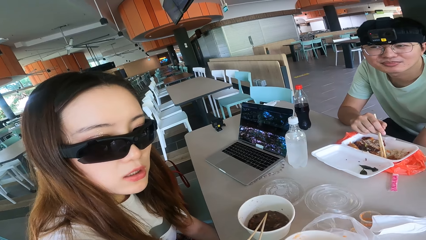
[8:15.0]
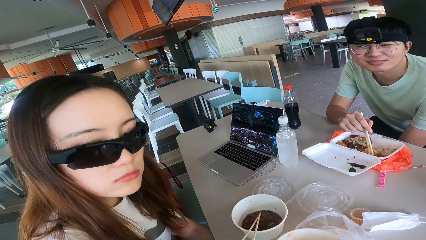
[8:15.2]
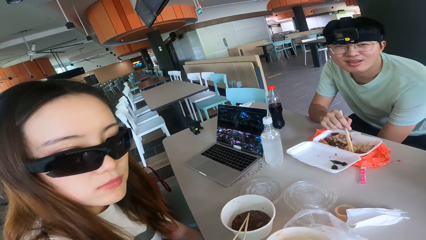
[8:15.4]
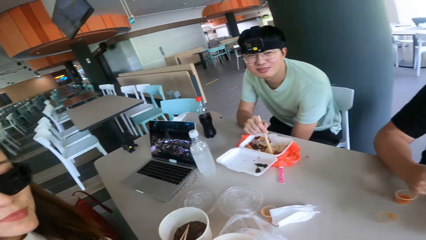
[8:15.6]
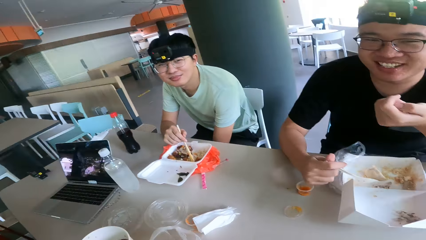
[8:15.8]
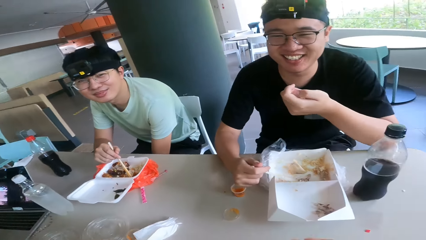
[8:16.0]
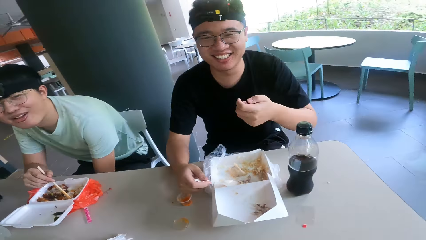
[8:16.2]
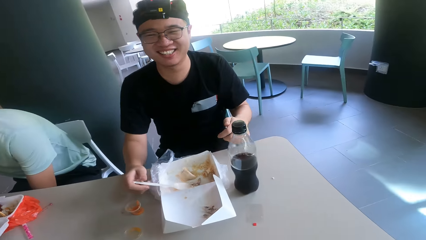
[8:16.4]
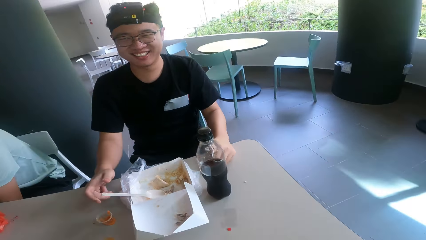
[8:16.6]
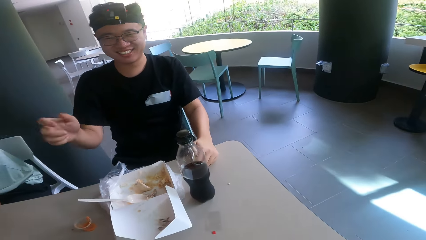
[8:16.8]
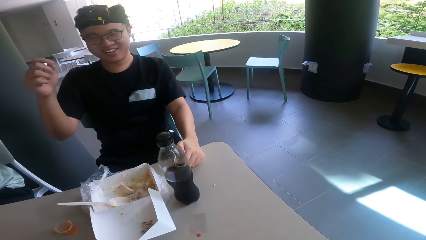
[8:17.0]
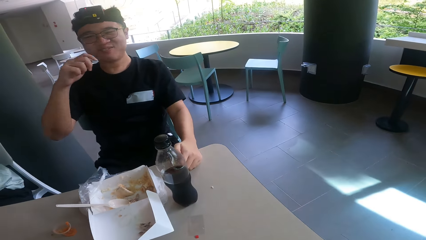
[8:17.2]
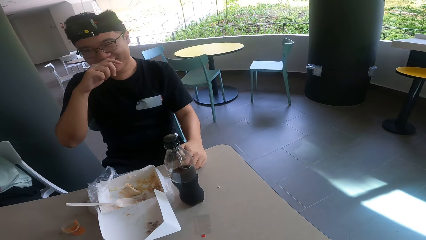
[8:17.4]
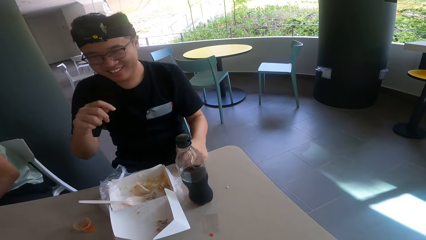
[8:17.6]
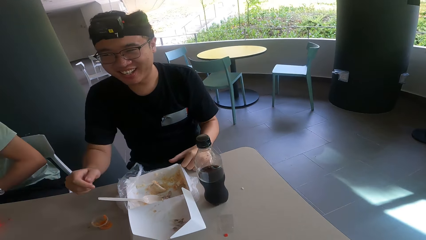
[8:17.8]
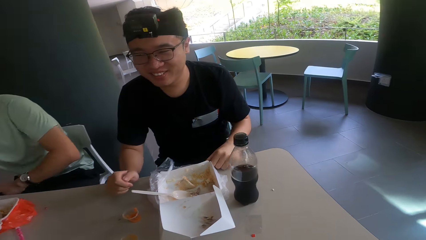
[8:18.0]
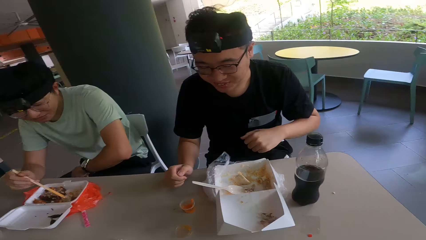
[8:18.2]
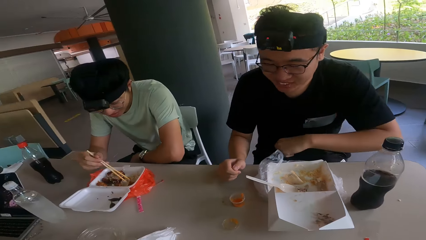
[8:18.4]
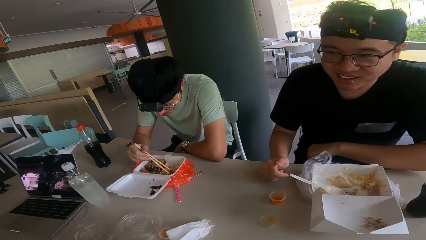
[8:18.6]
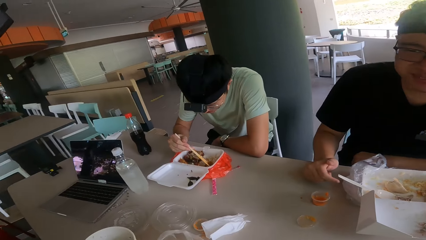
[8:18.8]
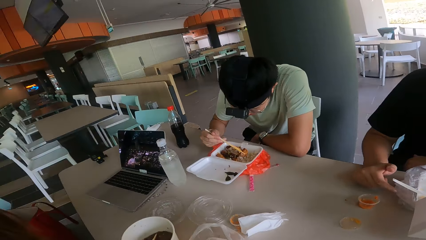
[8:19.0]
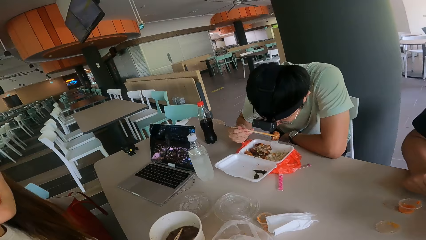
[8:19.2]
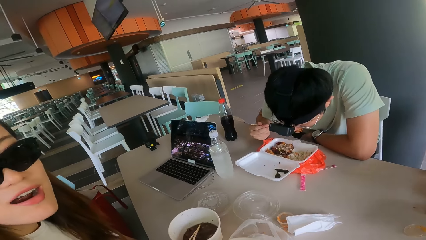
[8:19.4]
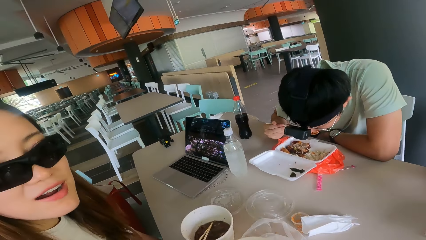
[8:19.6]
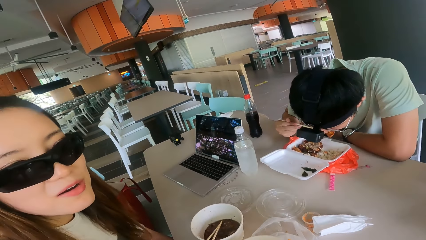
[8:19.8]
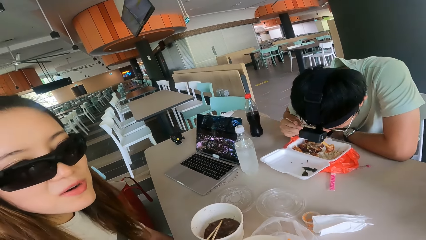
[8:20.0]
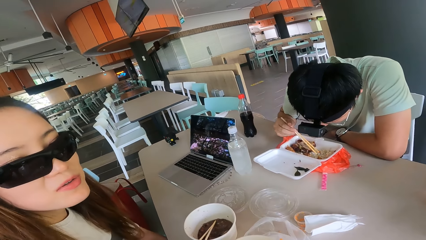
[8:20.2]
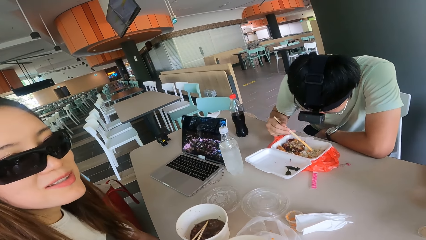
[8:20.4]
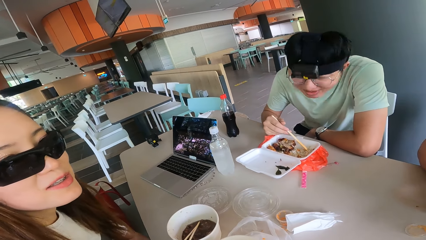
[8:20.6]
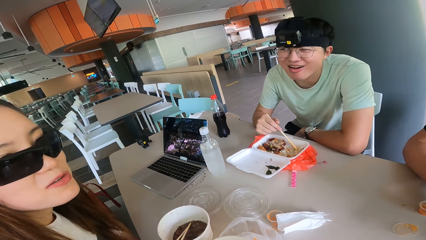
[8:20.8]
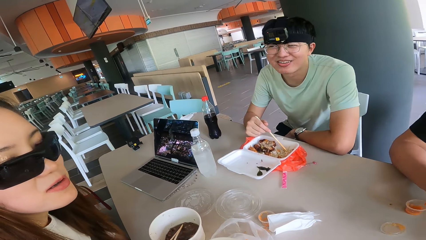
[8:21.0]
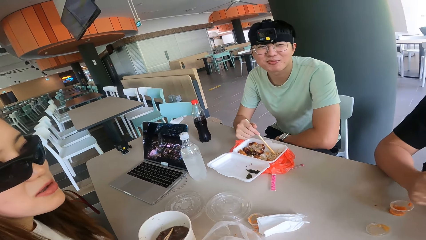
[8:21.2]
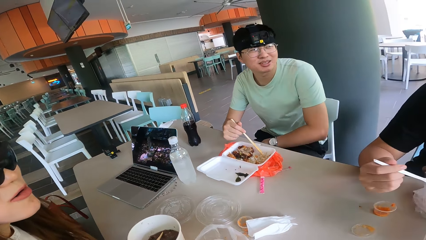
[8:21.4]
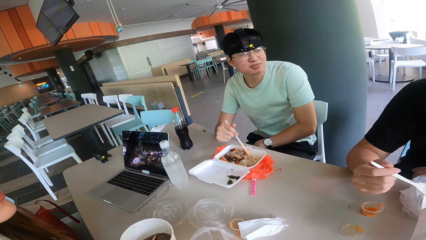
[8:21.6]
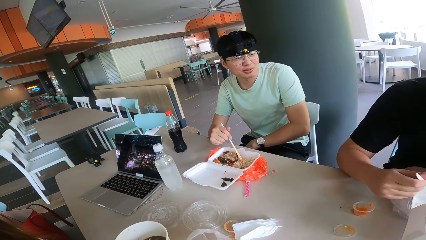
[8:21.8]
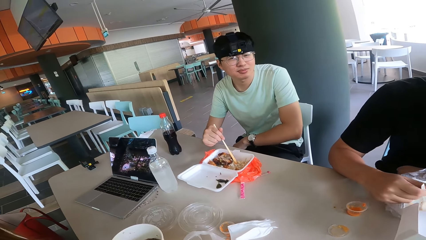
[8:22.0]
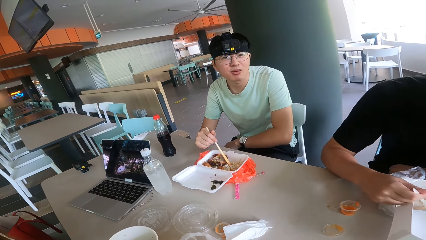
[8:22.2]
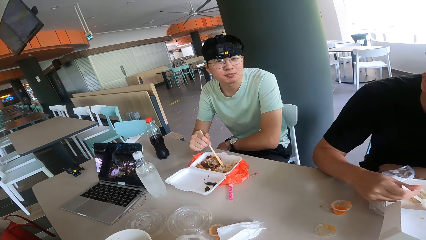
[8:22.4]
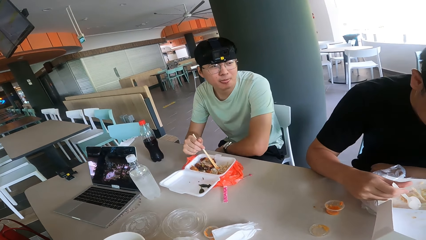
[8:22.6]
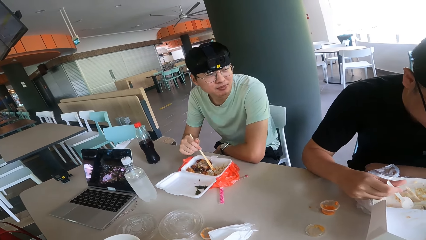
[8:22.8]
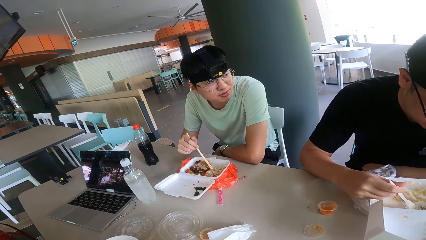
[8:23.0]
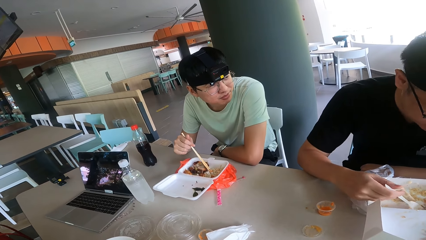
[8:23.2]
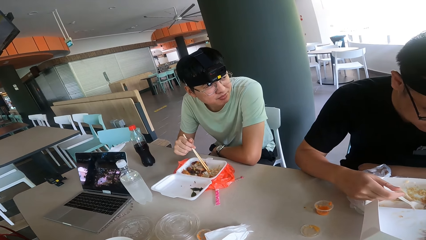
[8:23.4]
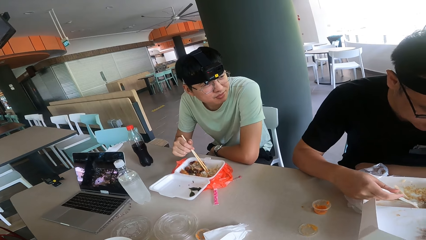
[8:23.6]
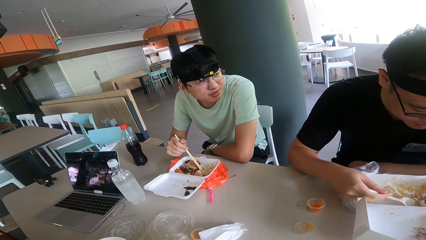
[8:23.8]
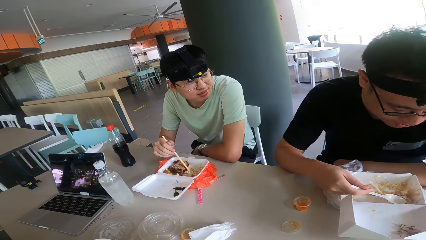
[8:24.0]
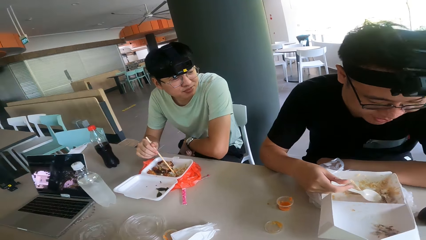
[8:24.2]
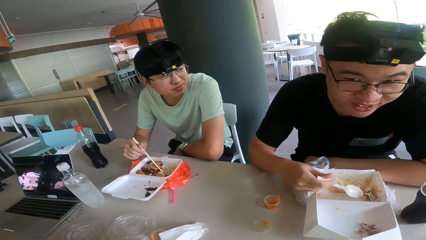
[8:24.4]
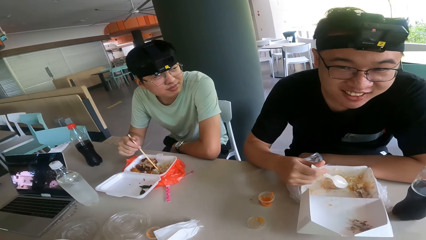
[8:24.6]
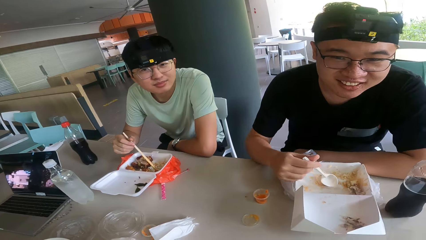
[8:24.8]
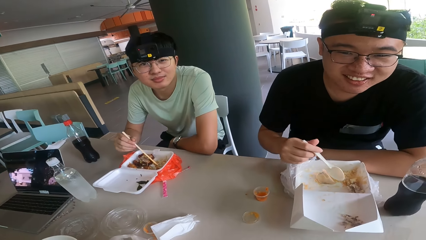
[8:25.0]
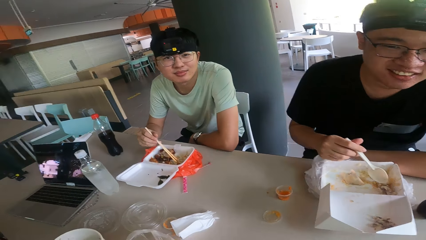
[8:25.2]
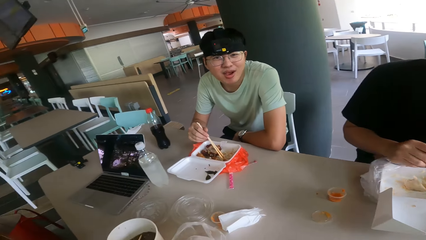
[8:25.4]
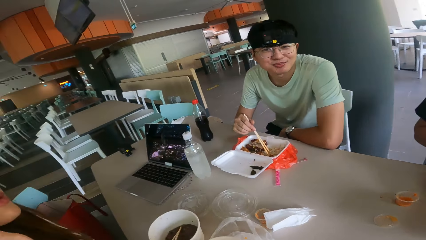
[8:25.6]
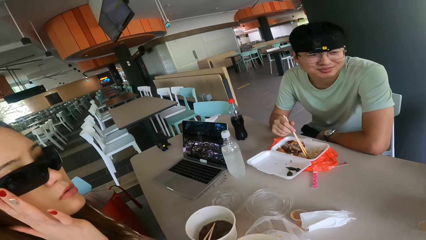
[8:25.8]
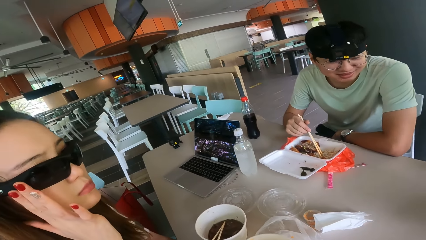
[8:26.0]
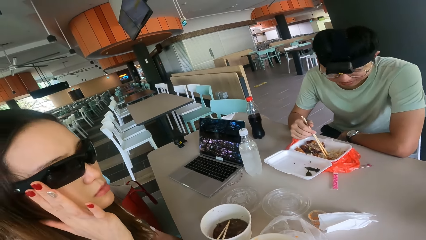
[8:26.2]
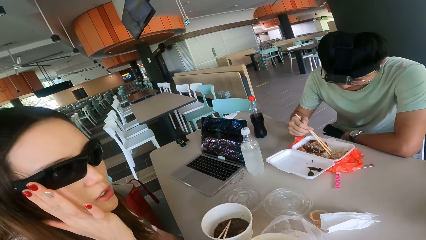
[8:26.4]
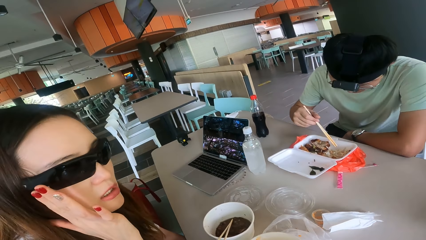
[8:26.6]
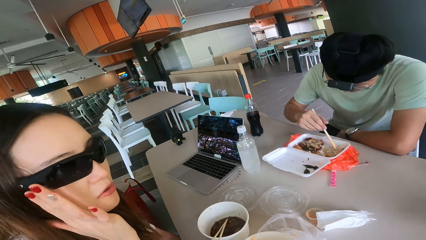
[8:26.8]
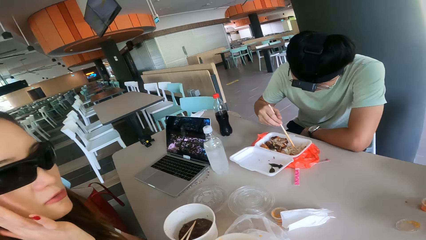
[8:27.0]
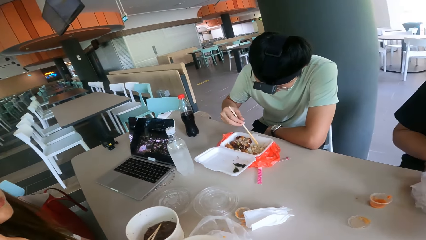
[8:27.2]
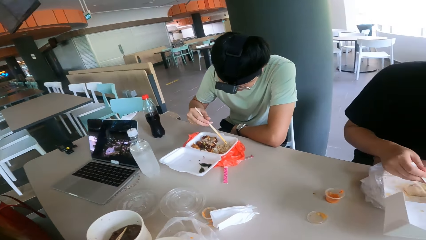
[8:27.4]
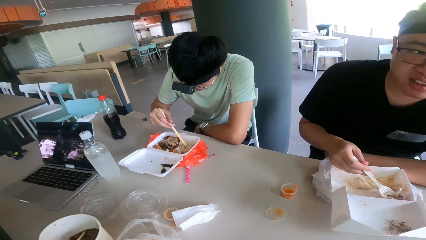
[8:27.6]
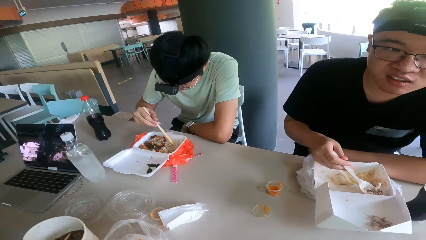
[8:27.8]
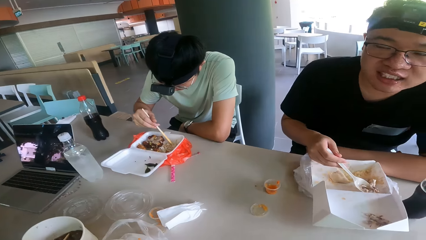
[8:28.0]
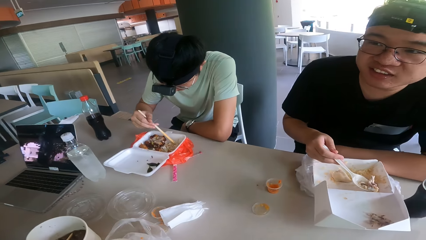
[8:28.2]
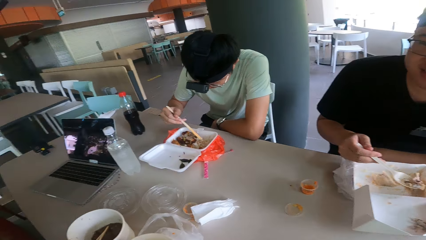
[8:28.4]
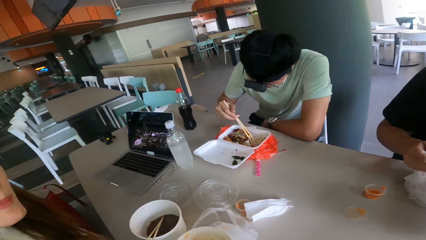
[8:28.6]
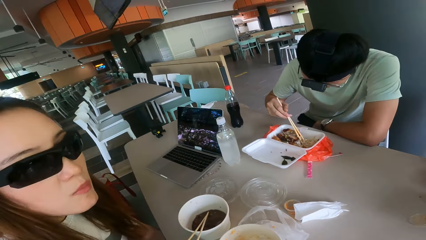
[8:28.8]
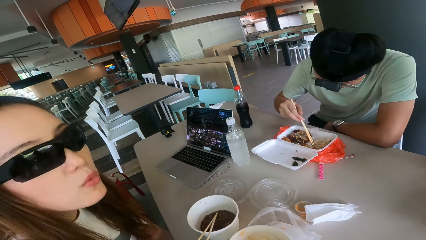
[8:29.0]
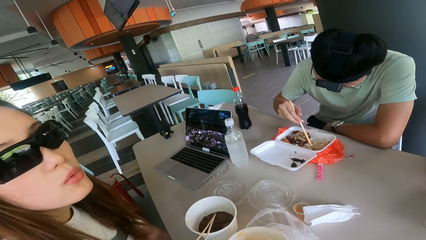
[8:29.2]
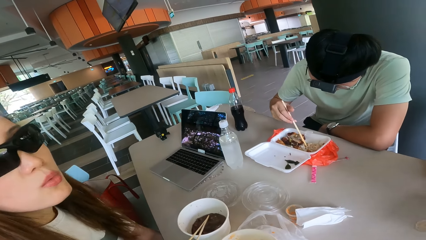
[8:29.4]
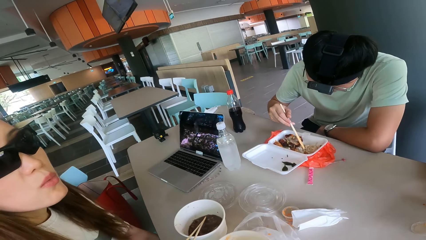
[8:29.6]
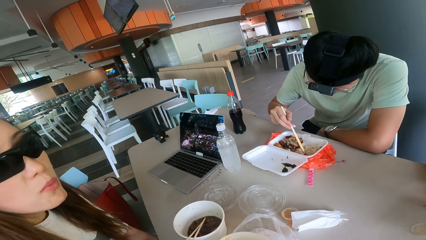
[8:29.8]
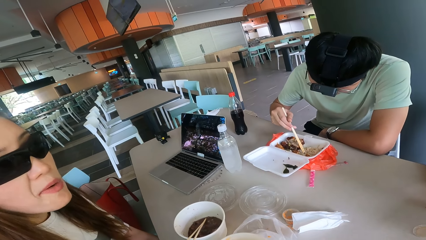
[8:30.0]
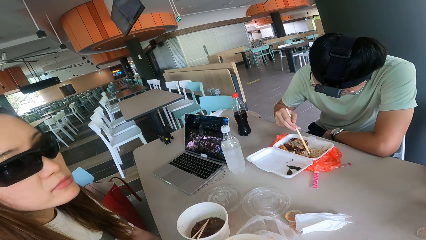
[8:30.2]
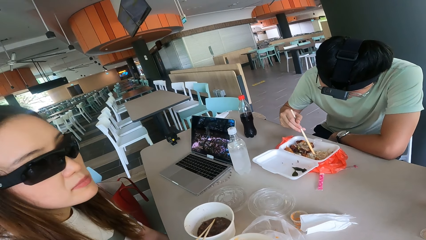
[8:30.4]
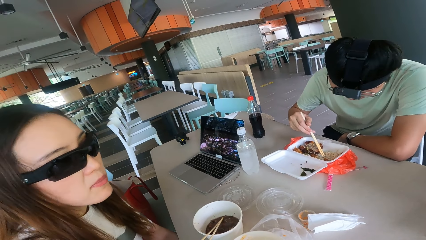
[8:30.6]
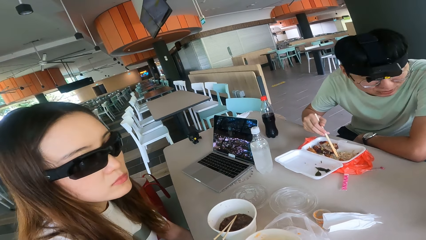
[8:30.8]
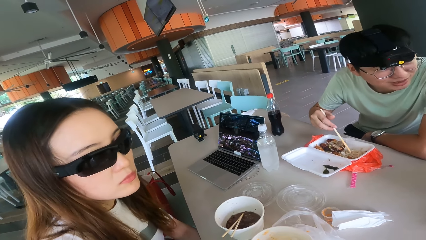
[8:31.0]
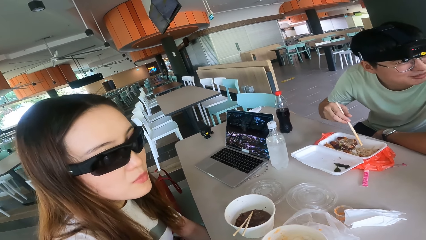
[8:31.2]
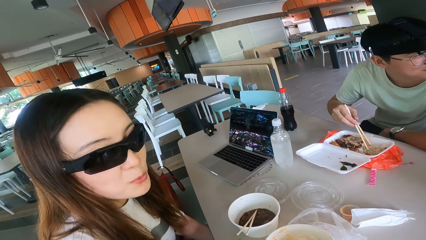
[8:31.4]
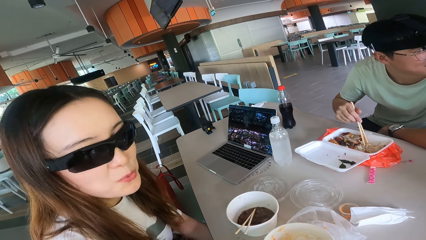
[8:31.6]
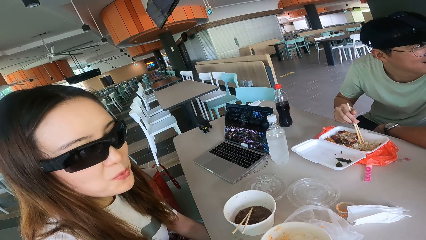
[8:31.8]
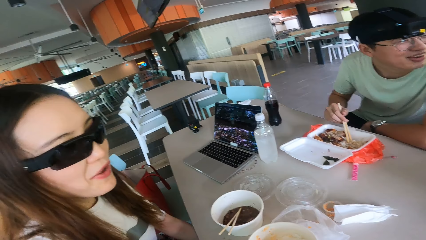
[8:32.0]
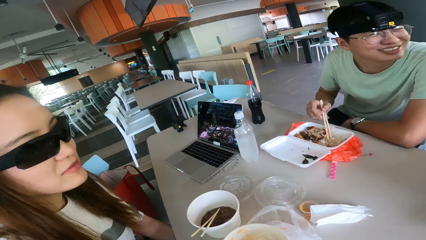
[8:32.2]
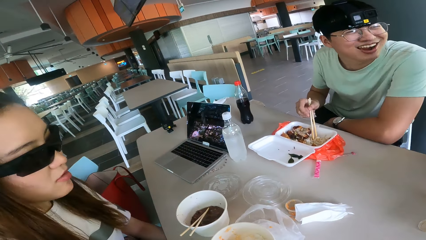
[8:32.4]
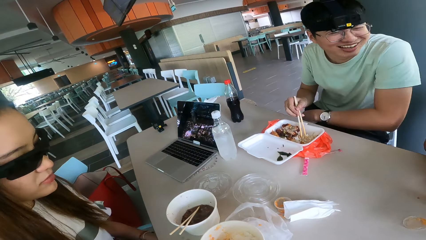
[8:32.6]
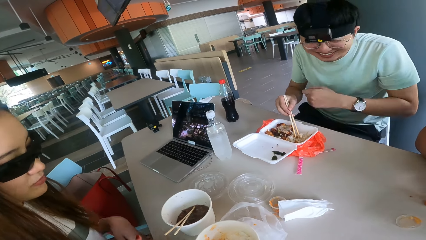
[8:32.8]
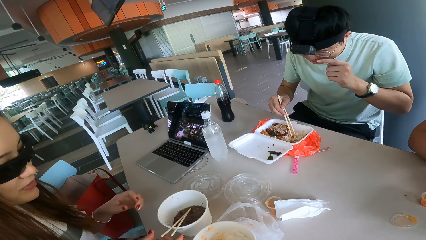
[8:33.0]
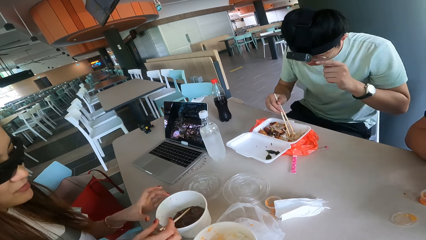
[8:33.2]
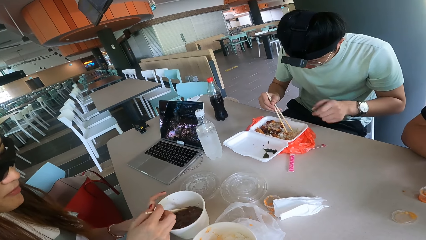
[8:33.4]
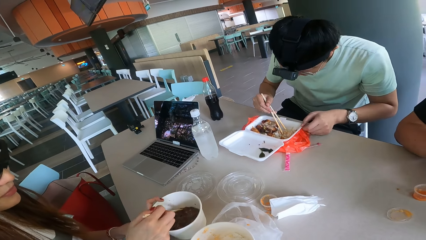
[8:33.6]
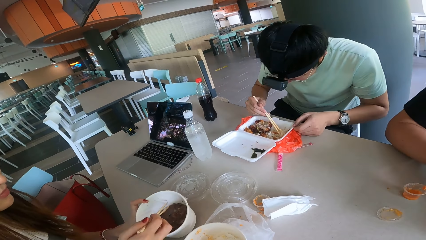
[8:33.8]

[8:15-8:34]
A woman responds to the camera wearer. The camera wearer looks at a man. The man laughs at the camera wearer. Another man touches his face. The camera wearer looks around. The woman talks to the camera wearer. The other man scoops food. The first man talks to the camera wearer. The camera wearer looks at the first man. They look around. They turn to the woman. The woman talks to the first man. The first man responds to the camera wearer. The camera wearer looks at the woman. The woman nods her head. Another woman converses with the camera wearer. The camera wearer converses with the colleagues. They look at a third man.
